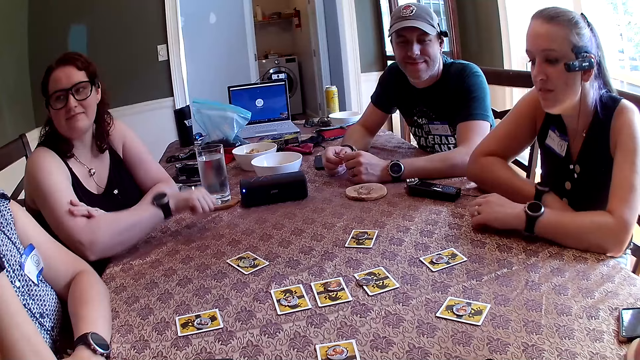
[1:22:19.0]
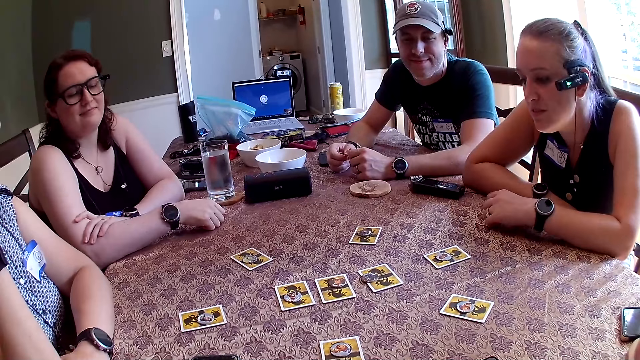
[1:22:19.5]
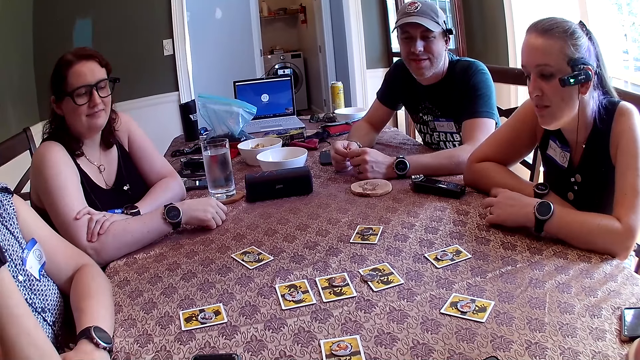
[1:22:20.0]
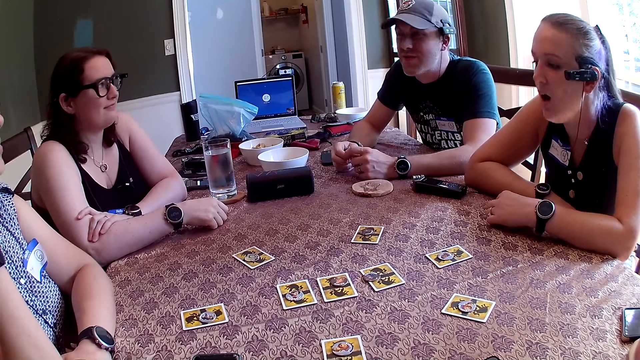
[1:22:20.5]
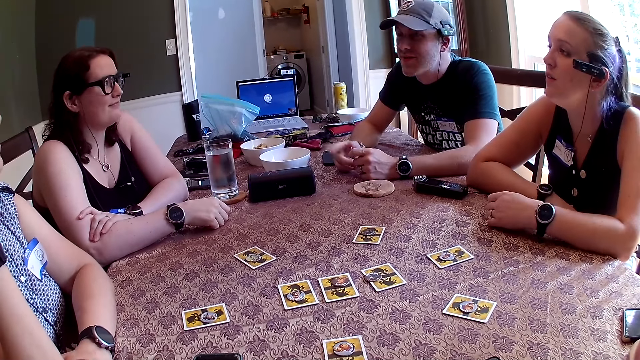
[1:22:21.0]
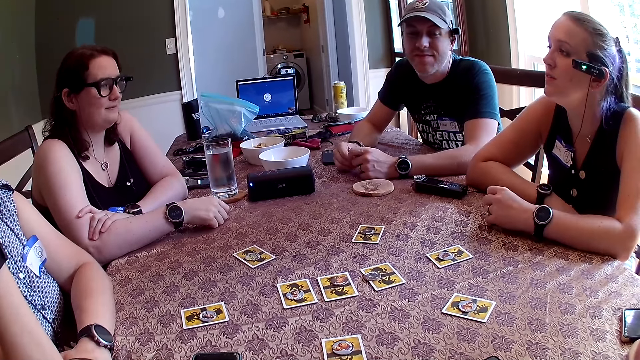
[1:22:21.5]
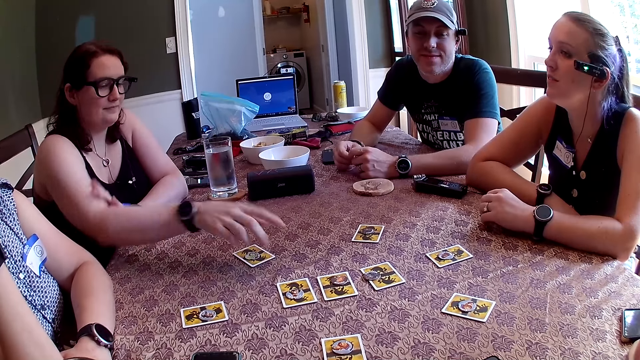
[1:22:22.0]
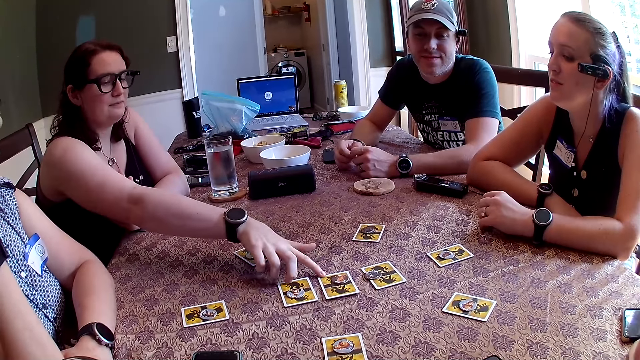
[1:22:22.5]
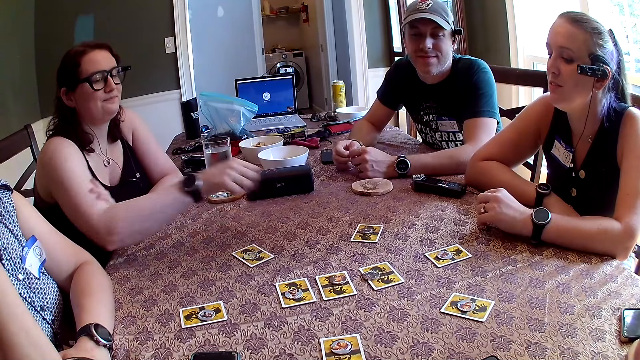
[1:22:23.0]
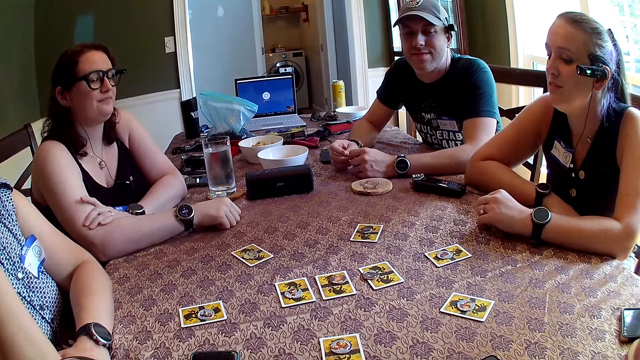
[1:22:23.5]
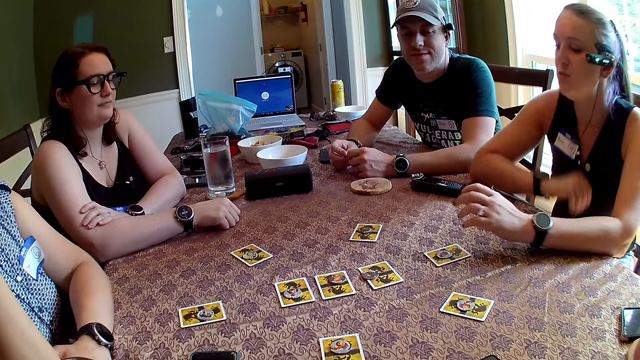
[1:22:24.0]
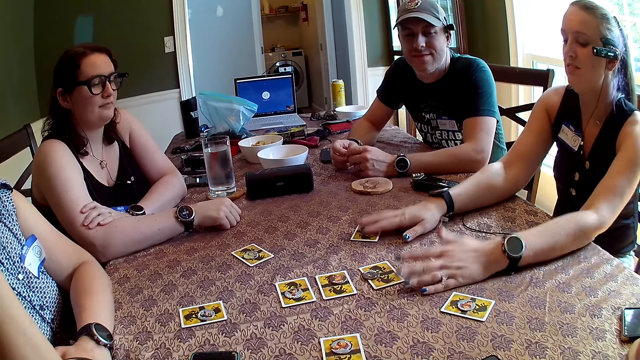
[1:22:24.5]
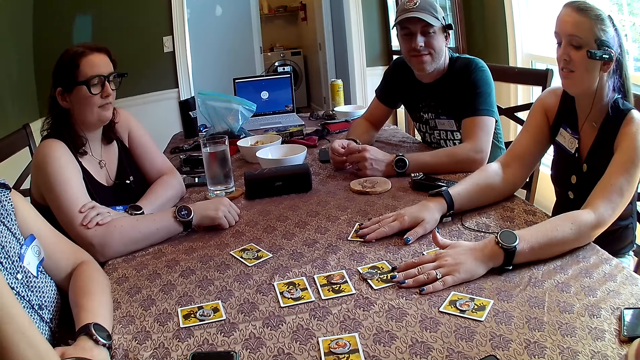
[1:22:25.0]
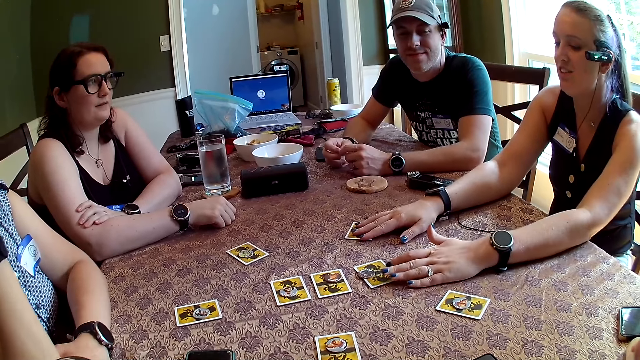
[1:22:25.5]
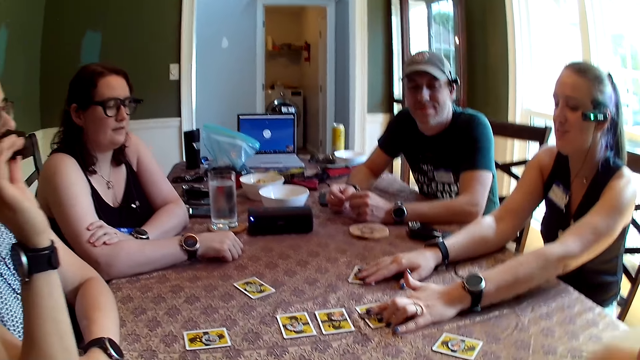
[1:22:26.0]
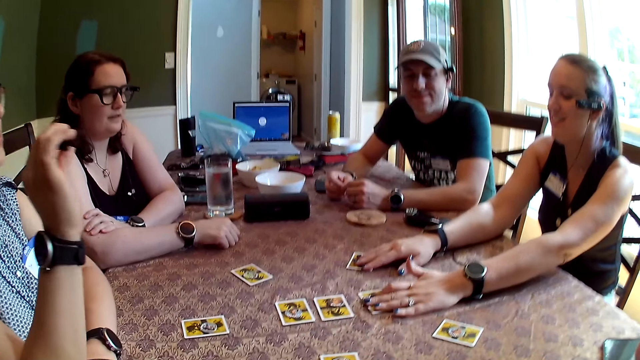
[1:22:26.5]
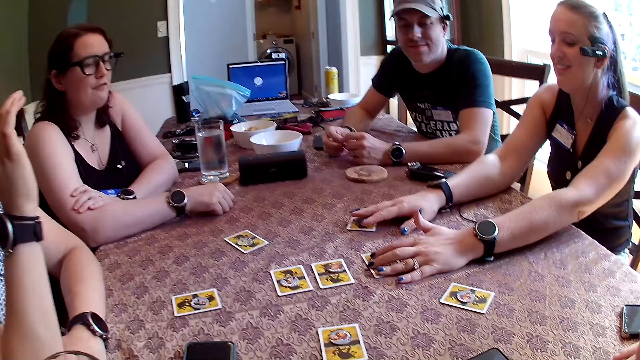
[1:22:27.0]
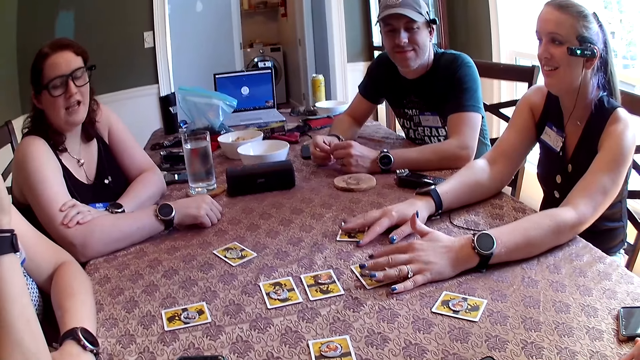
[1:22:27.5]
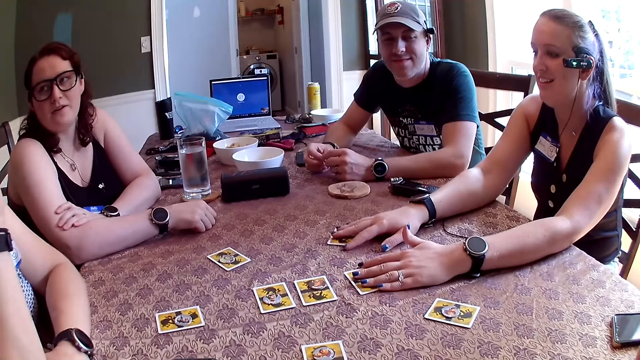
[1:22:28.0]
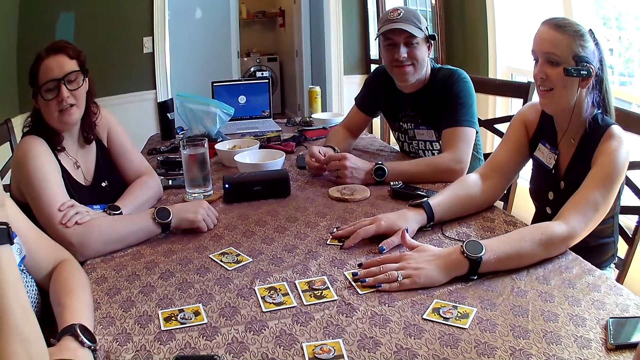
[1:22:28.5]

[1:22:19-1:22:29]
The camera wearer looks forward. A woman touches cards on the table with her right hand. Another woman touches the cards on the table with both hands.

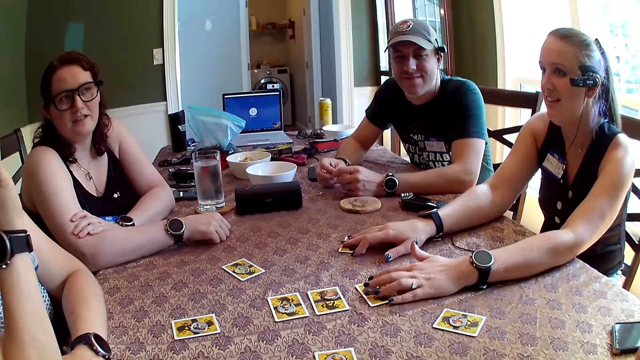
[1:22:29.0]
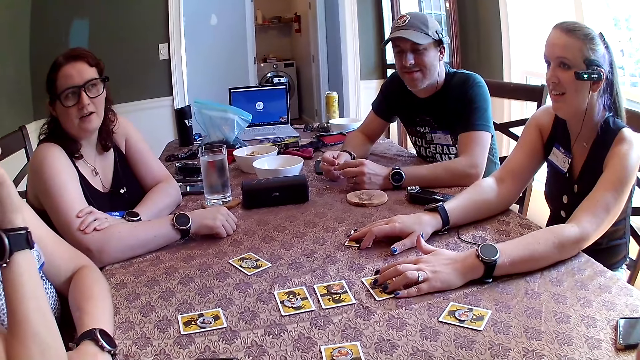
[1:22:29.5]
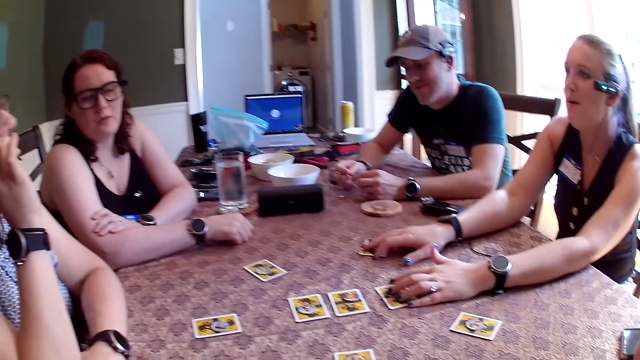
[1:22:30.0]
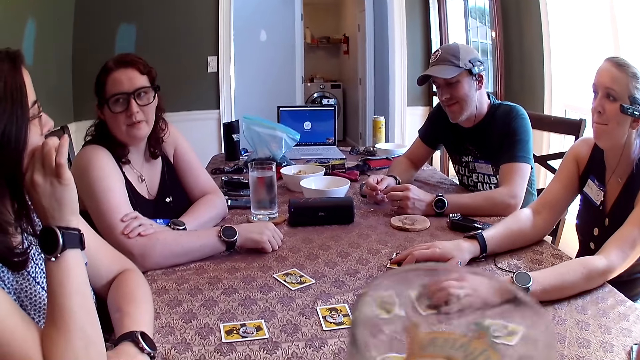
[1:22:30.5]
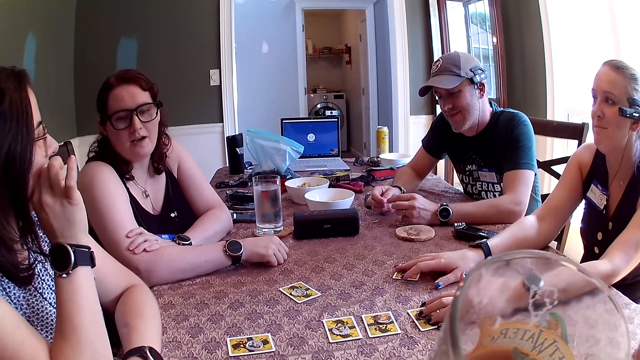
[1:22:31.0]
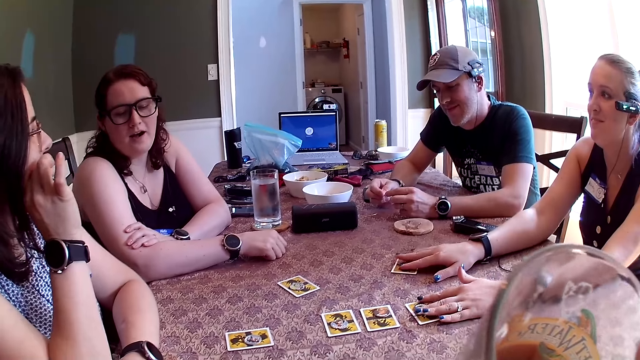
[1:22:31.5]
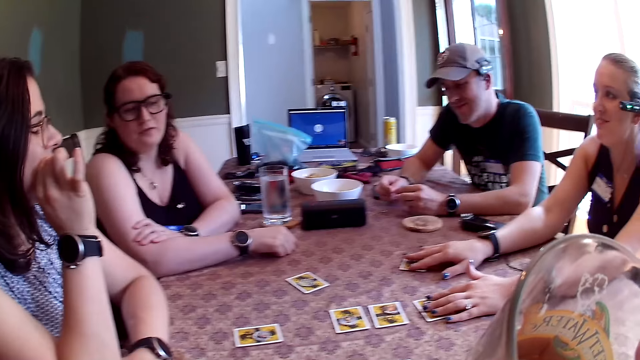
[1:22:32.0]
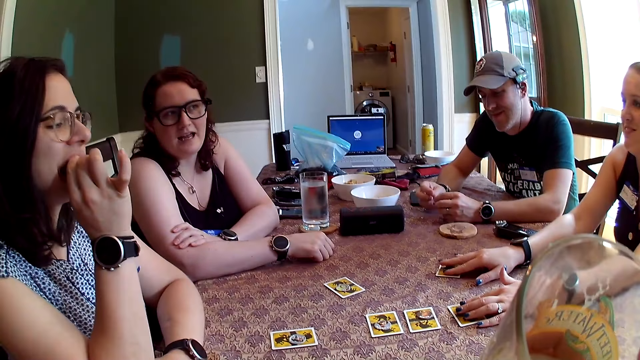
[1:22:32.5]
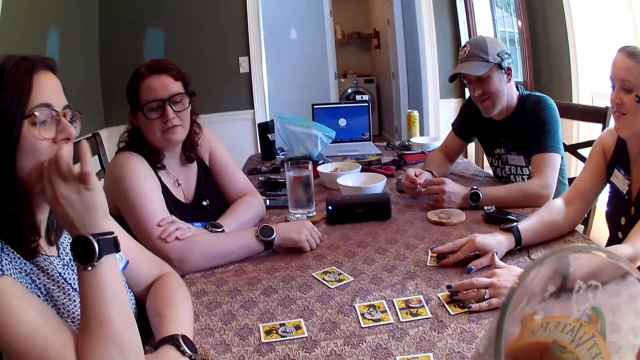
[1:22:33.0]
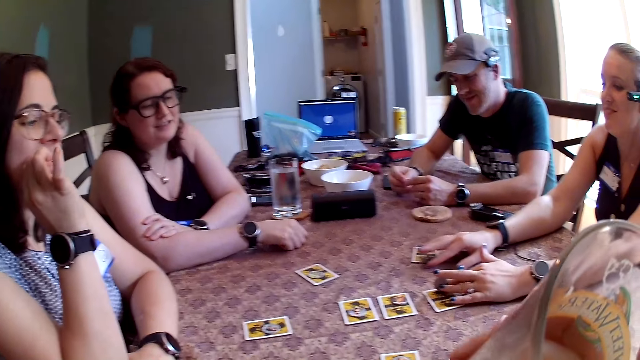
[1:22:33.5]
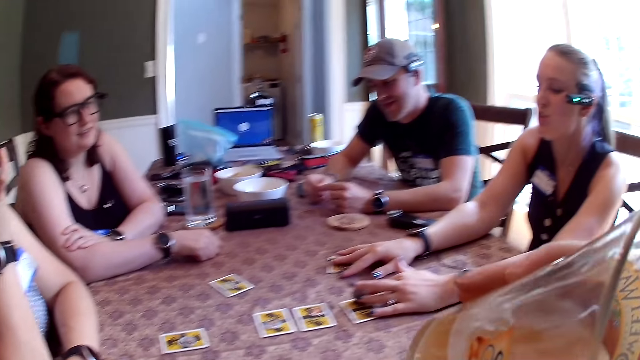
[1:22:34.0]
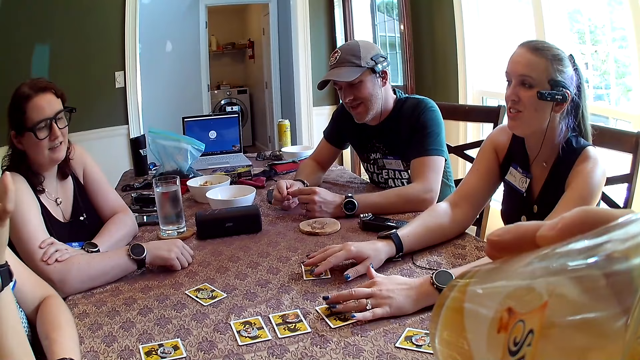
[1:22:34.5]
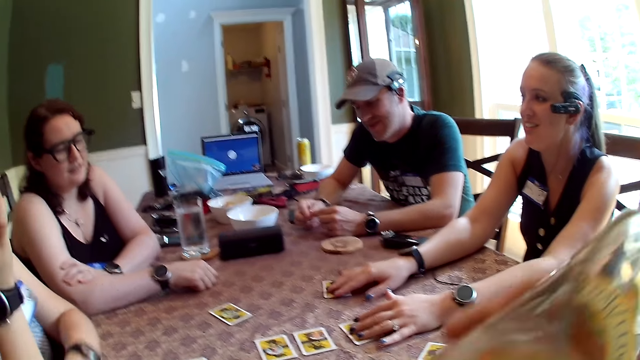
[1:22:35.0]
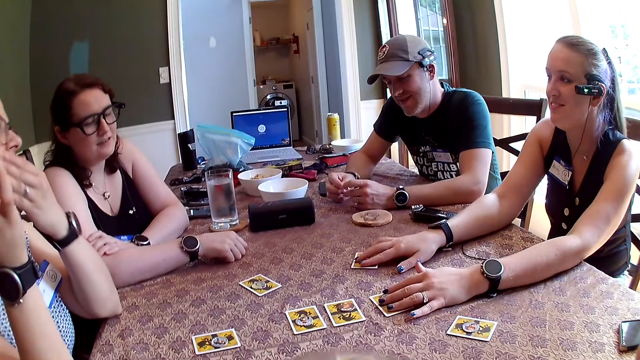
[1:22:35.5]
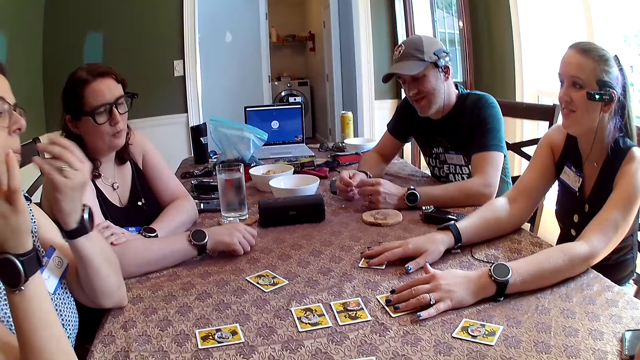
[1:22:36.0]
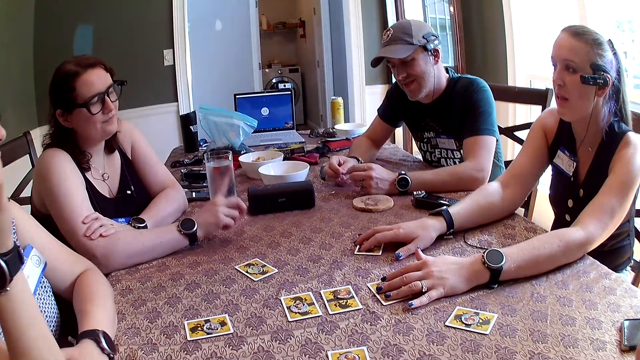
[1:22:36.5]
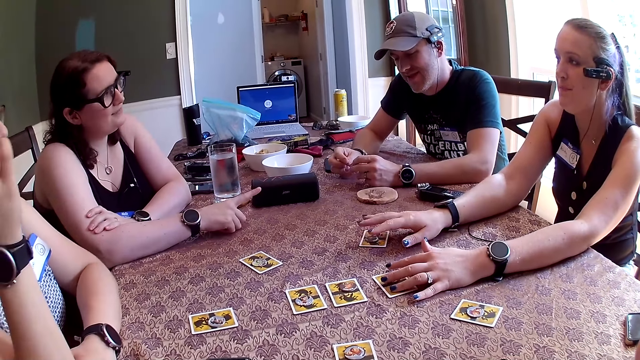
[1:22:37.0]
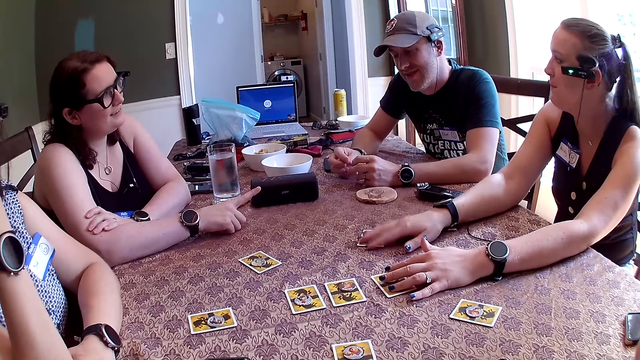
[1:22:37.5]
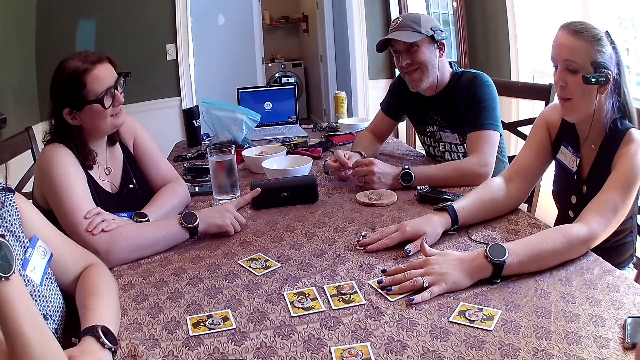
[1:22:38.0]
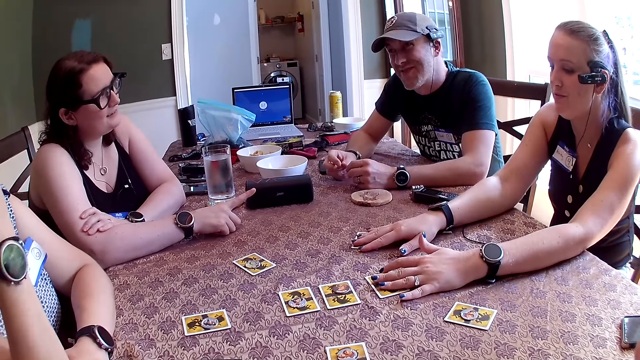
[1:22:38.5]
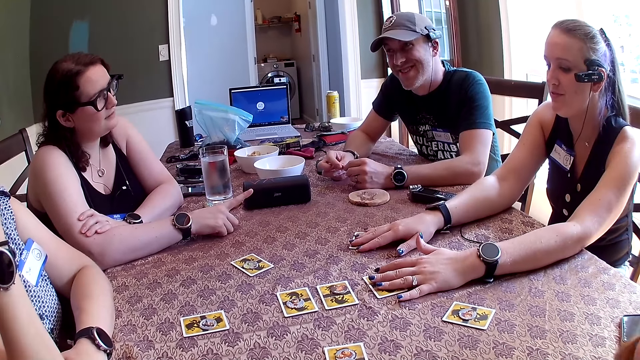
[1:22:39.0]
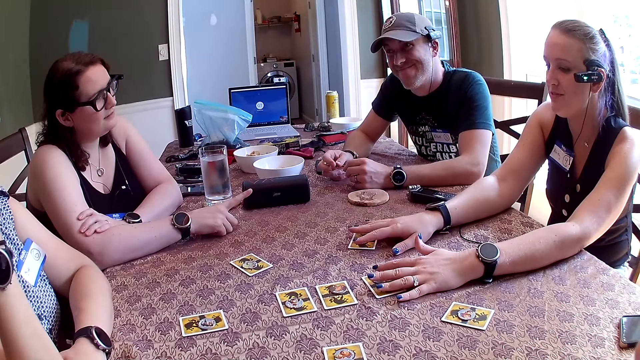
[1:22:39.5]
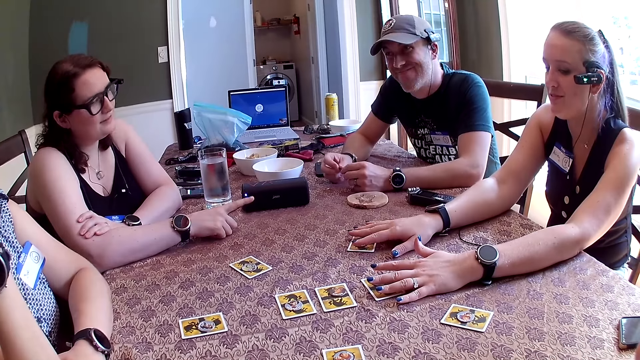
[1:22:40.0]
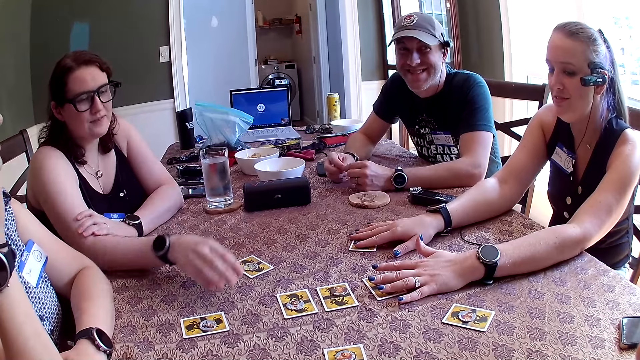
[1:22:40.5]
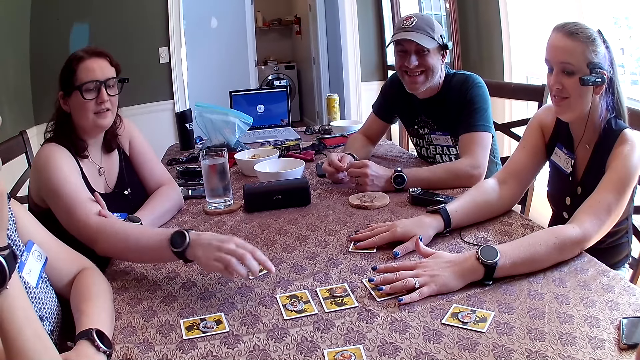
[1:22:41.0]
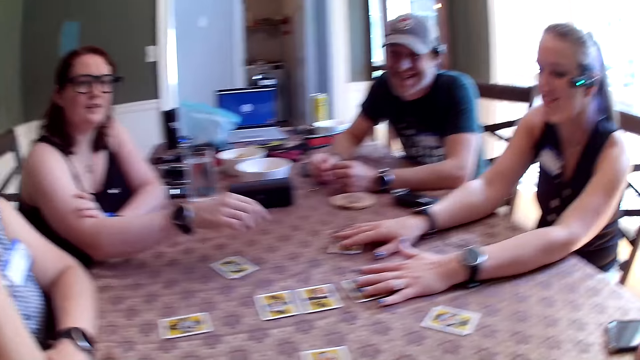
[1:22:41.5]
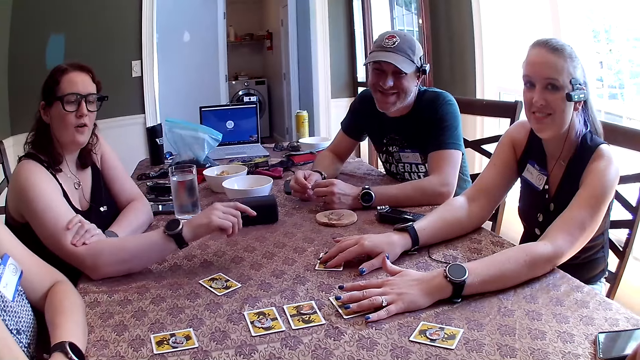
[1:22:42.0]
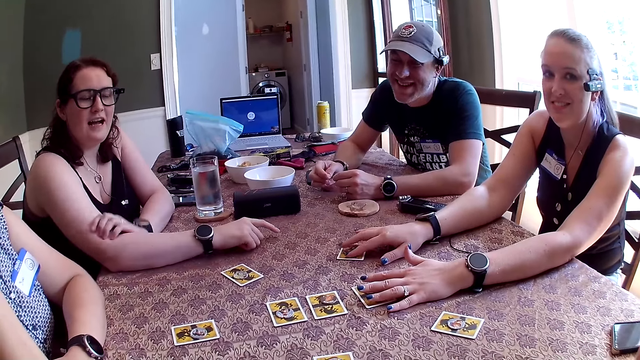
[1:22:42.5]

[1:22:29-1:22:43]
The camera wearer lifts a glass. A woman takes a bite of the chocolate in her right hand. The camera wearer drinks juice out of the glass cup in his right hand. The woman wipes her mouth with her left hand. The camera wearer drops the glass.
